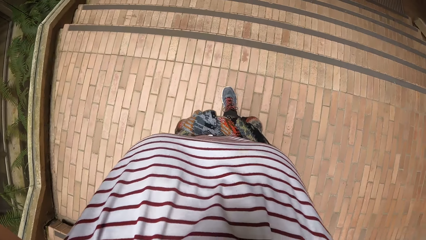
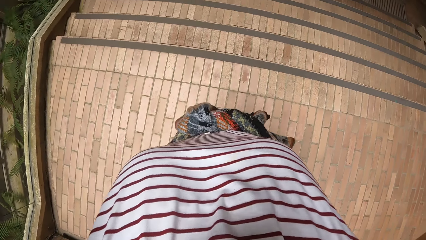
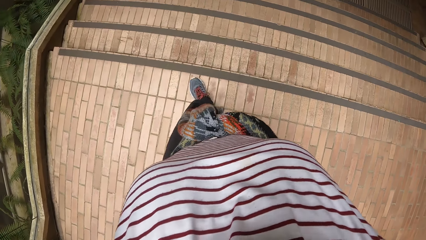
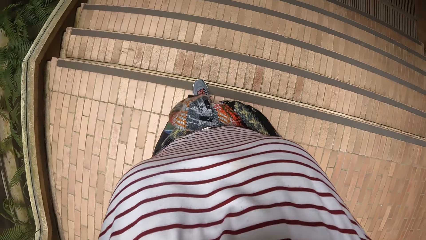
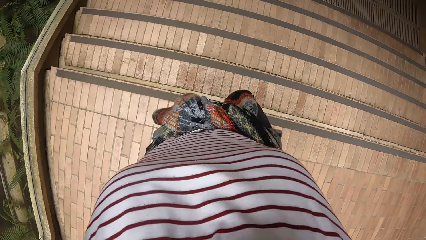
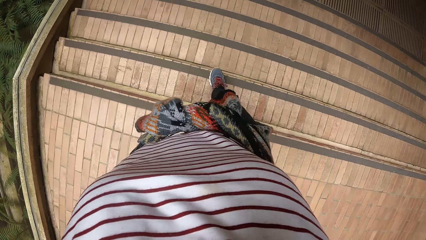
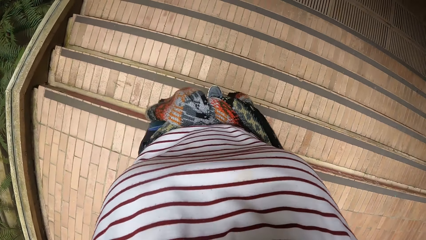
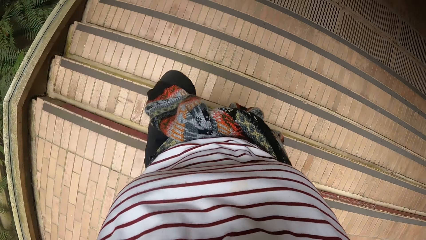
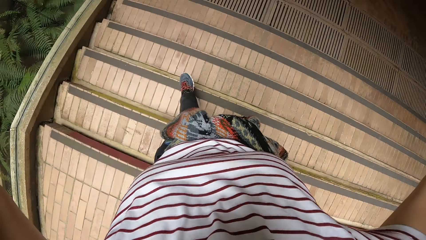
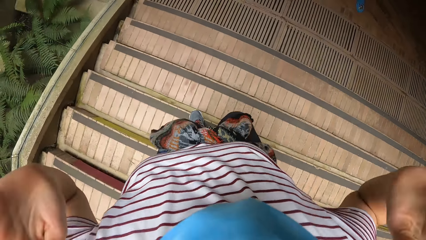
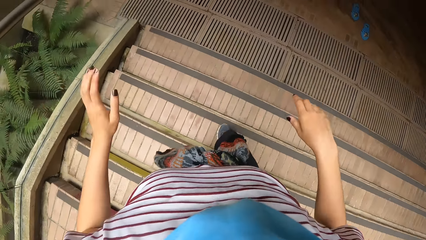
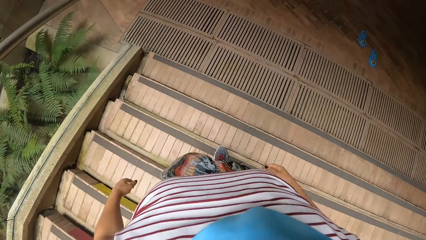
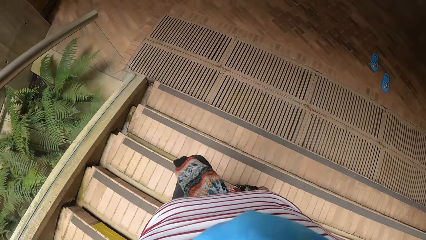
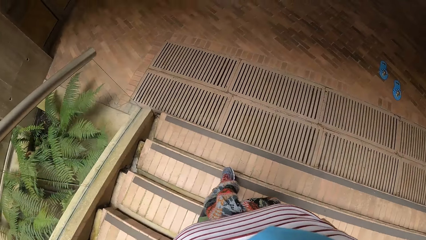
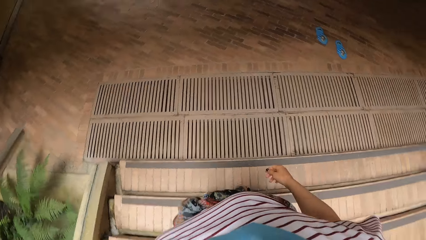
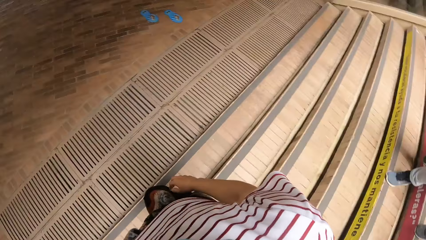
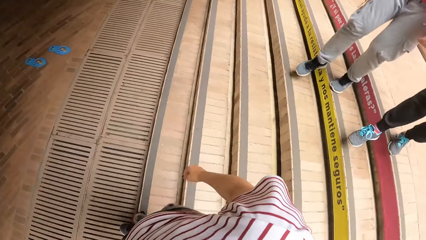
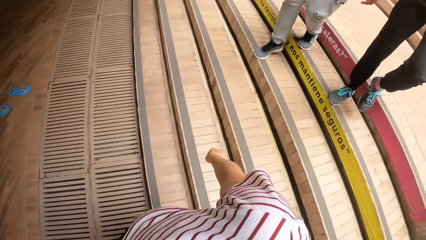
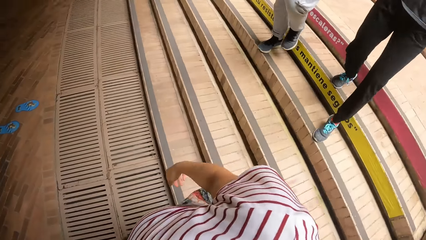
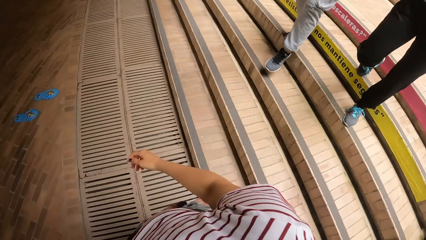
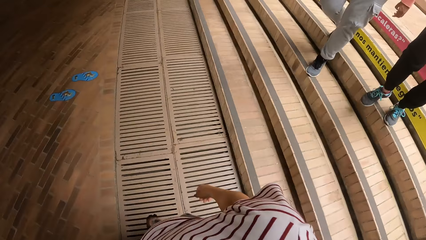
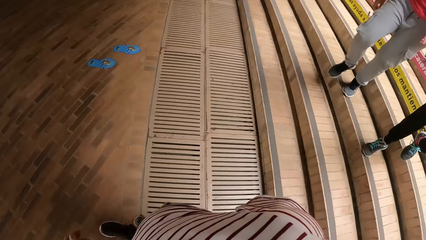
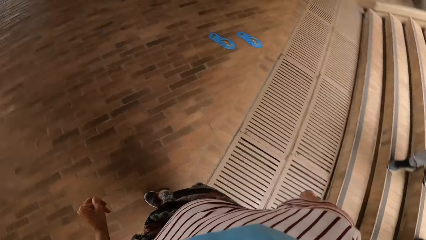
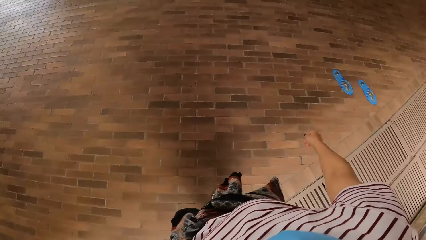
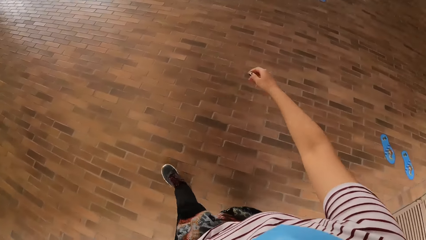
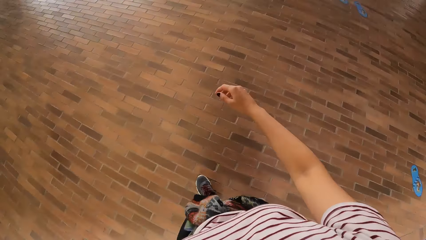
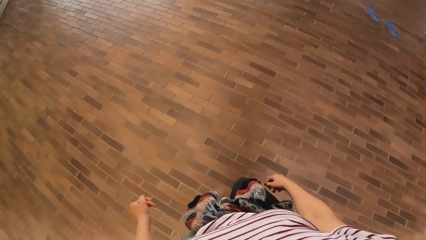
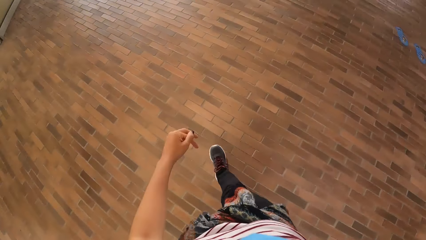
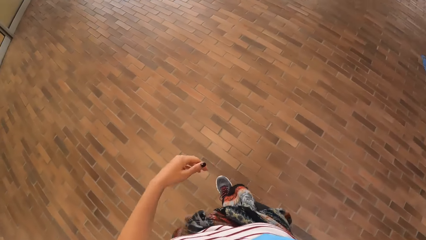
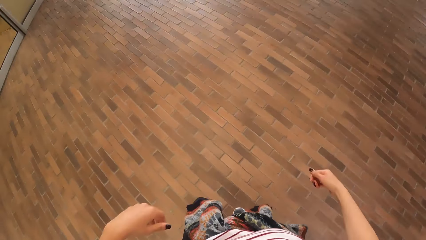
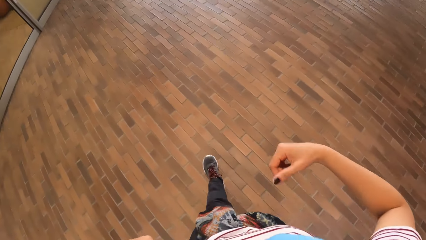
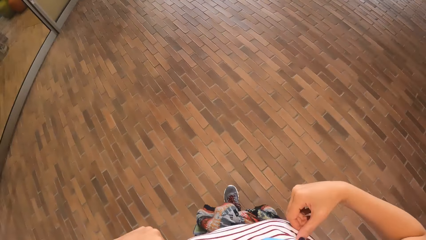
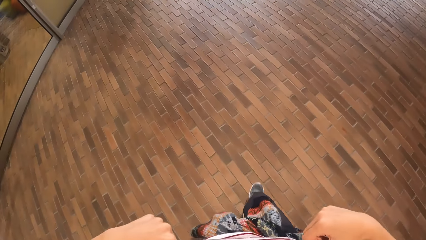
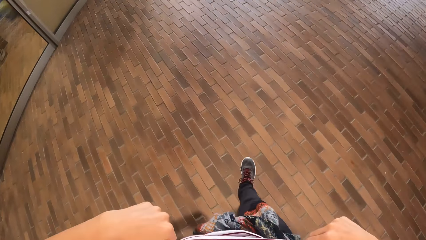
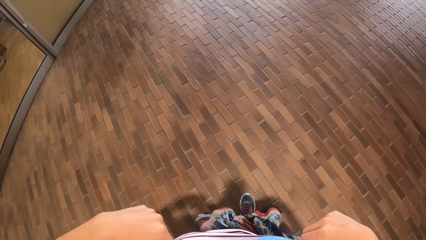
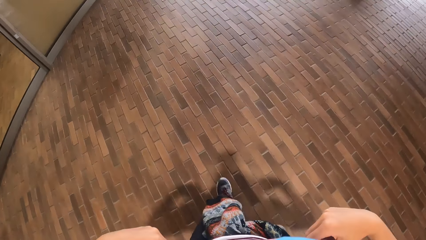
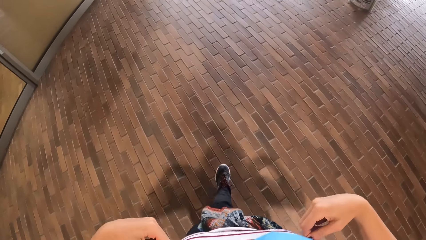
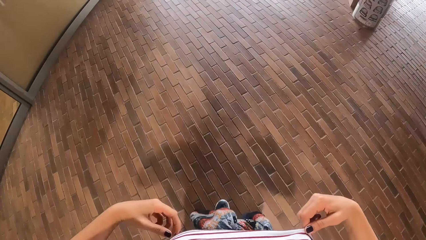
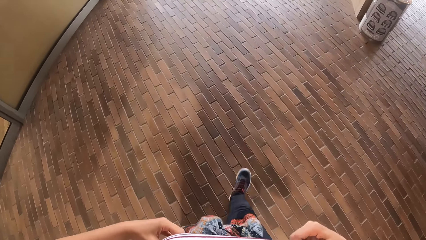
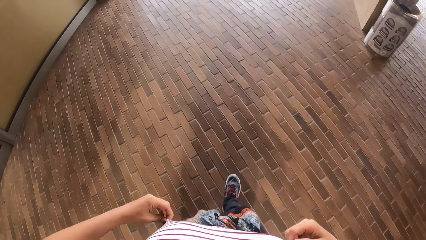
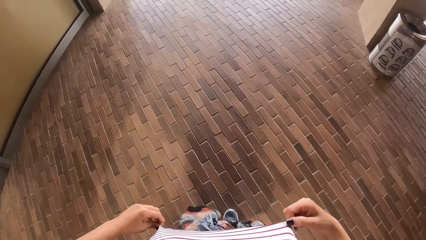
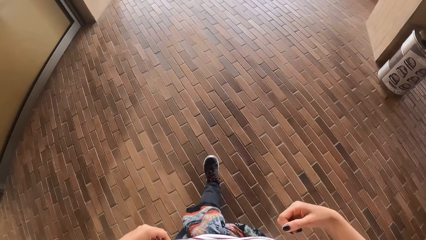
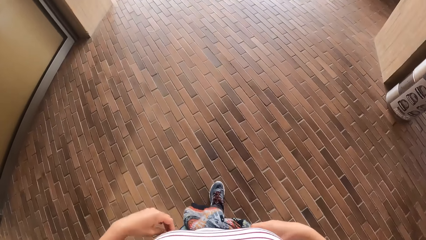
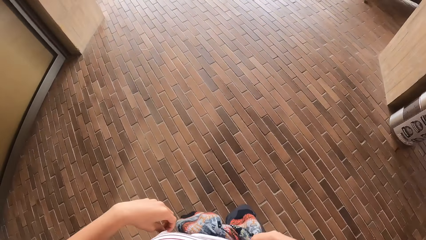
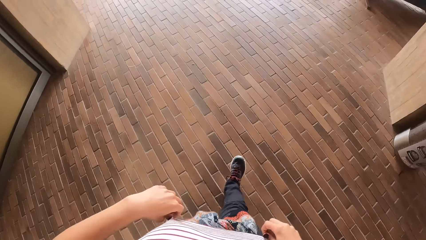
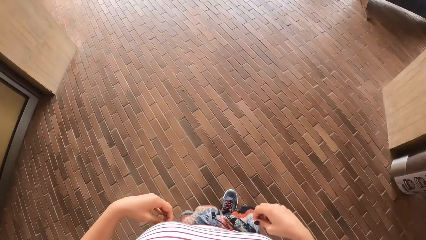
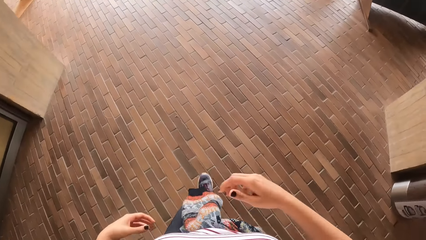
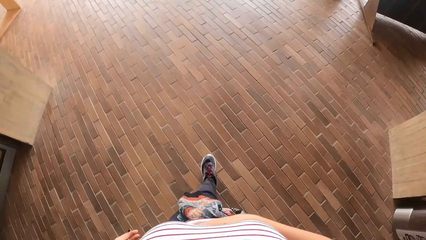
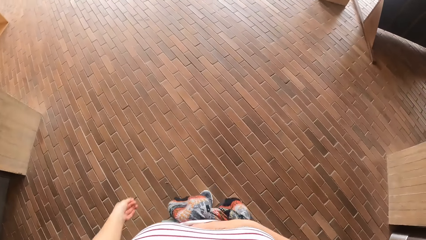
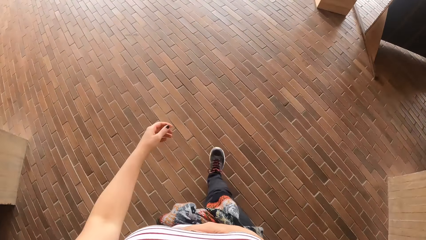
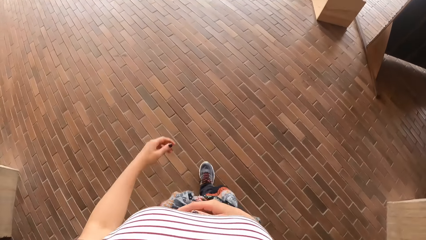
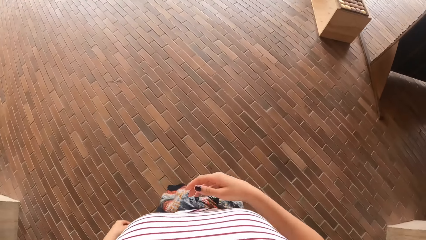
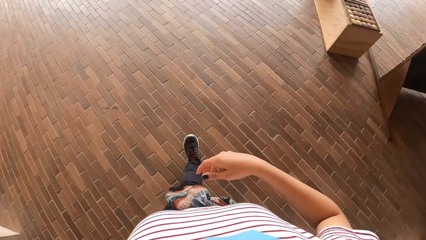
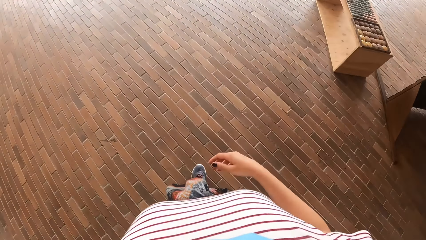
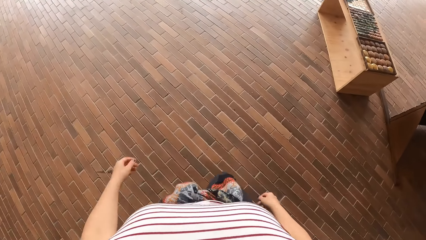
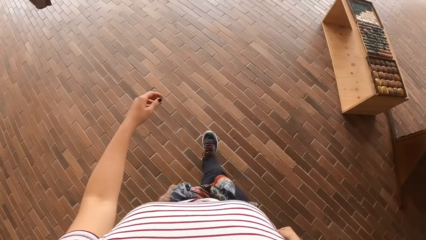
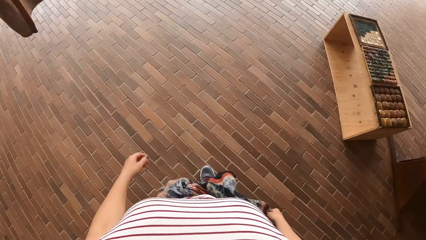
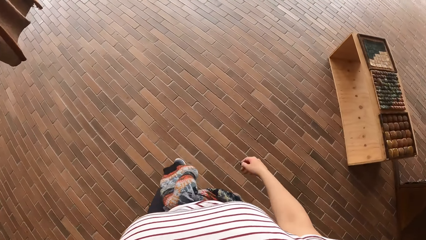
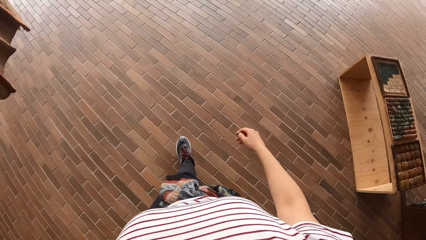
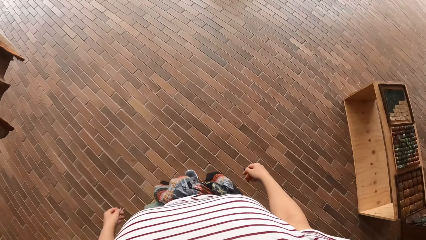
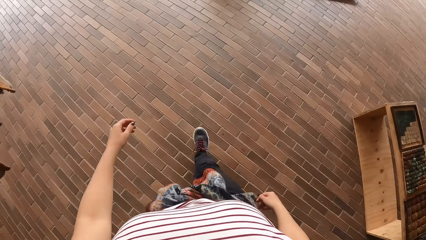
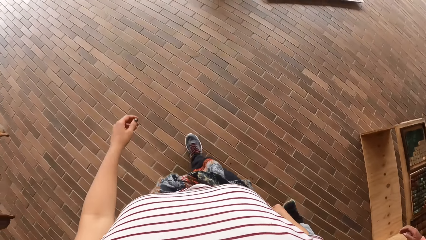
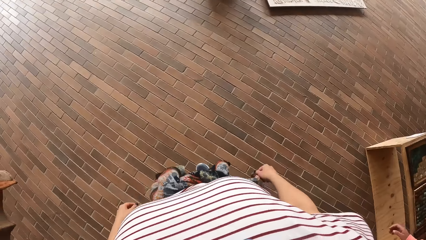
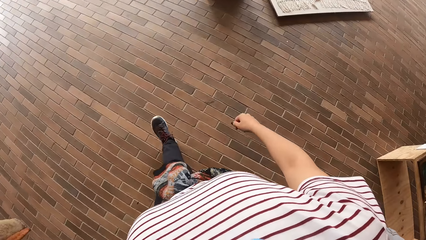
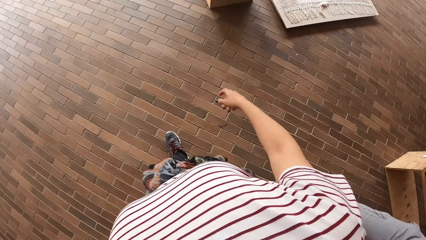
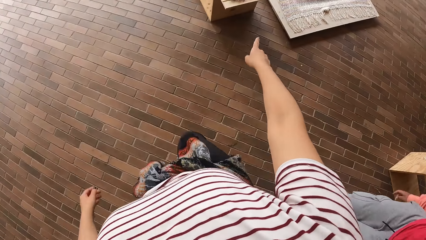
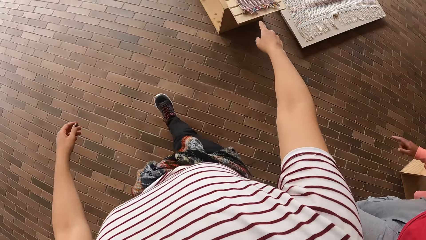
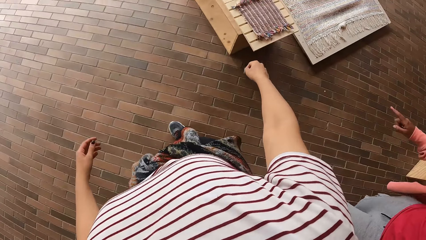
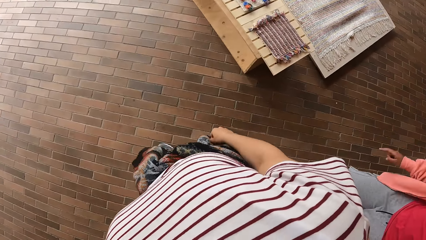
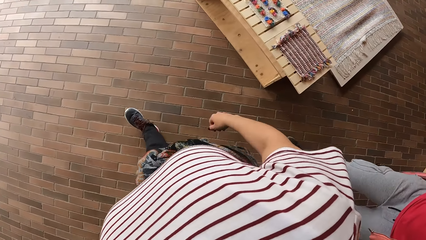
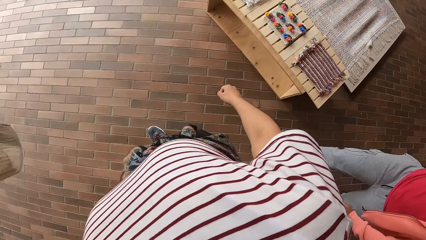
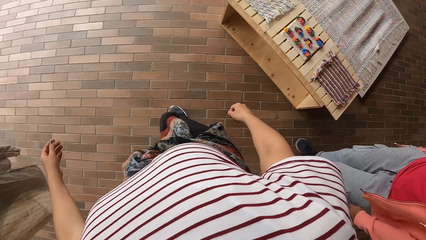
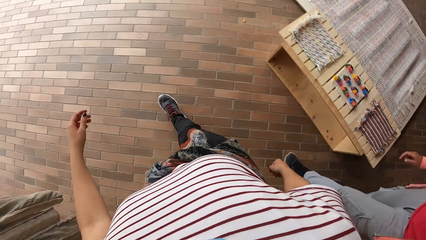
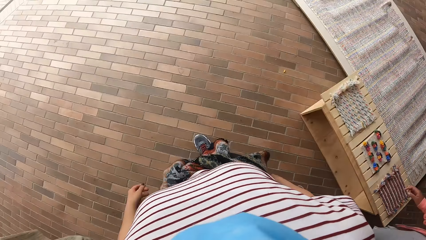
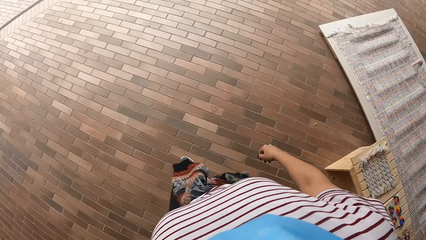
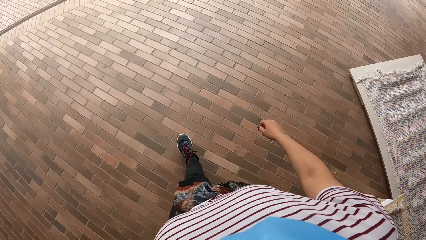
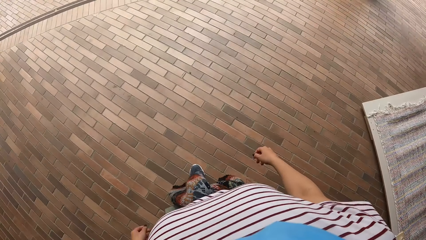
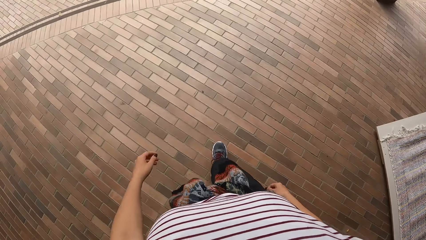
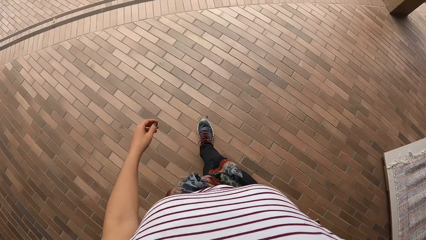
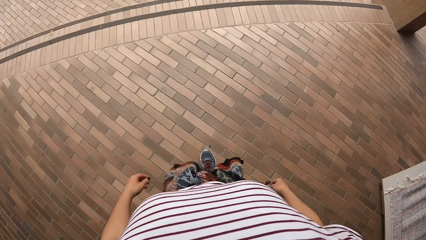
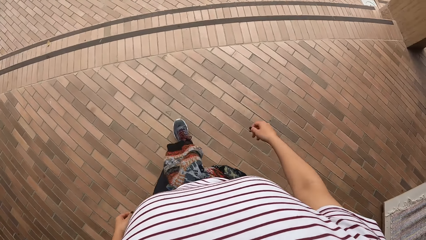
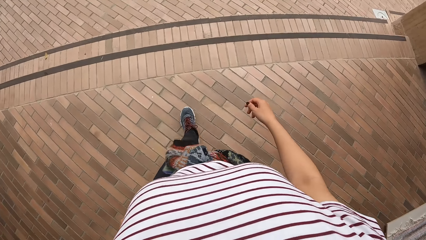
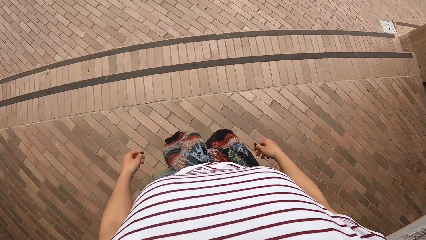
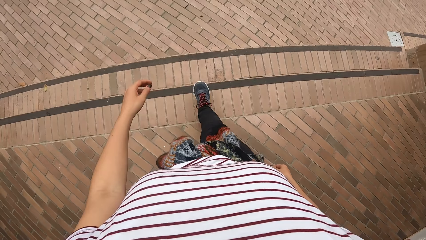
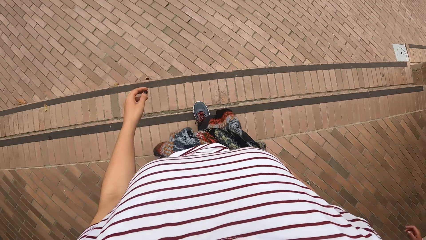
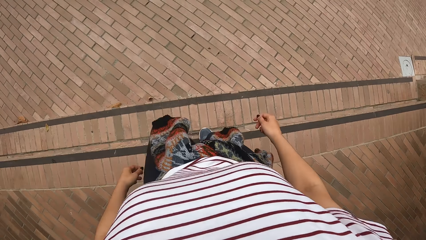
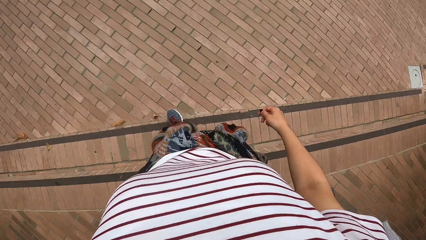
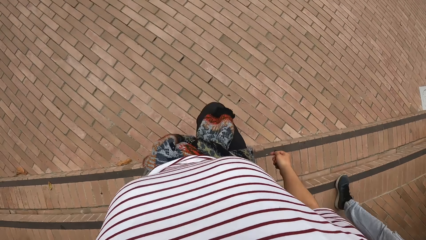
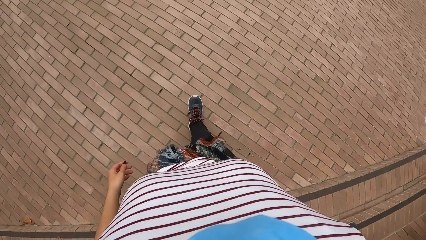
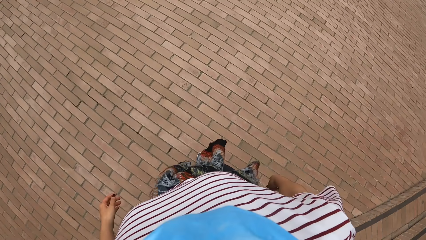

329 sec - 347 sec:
The camera wearer walks.
